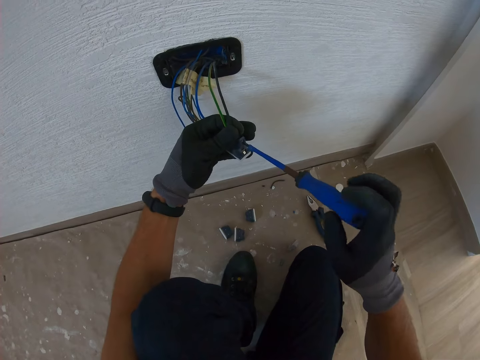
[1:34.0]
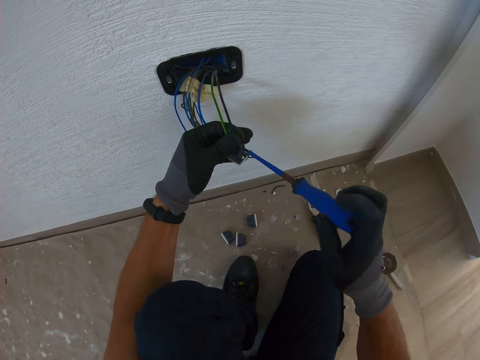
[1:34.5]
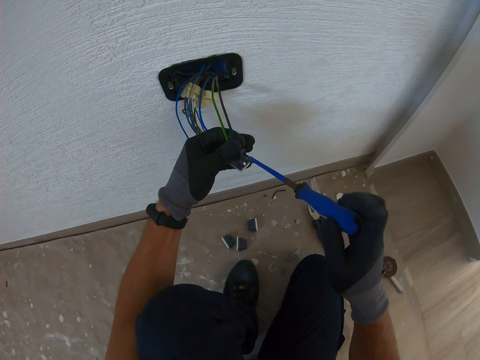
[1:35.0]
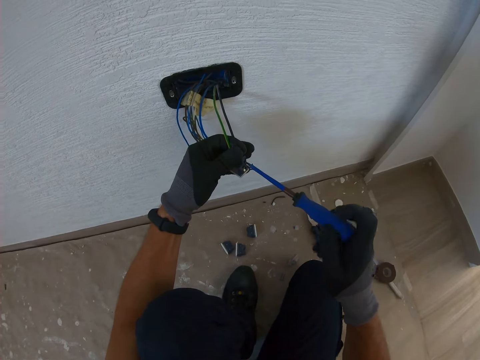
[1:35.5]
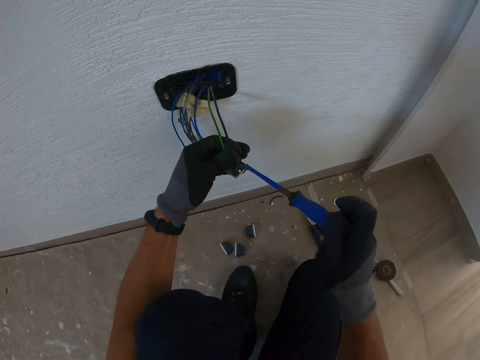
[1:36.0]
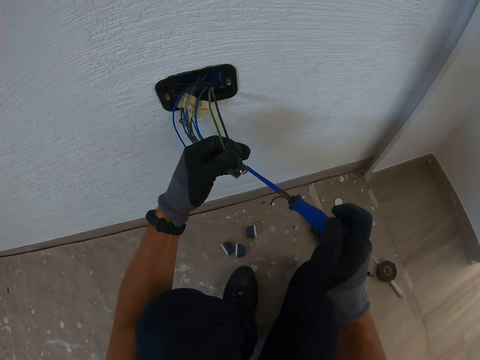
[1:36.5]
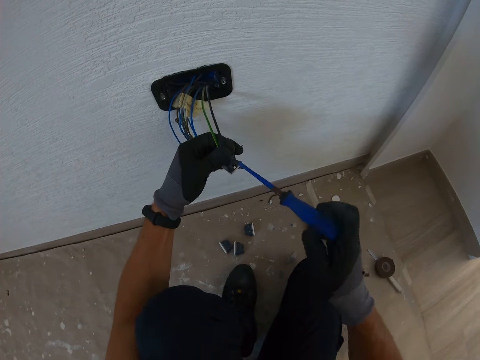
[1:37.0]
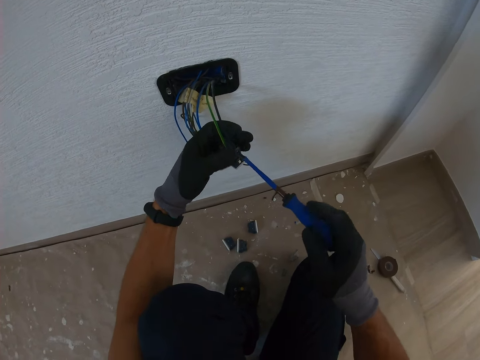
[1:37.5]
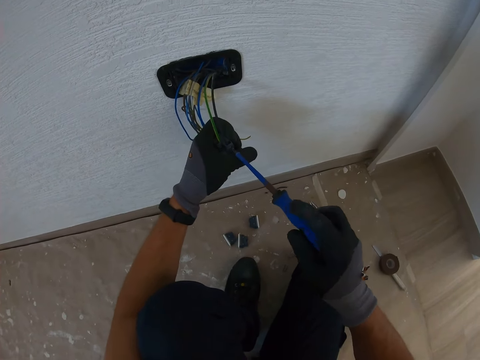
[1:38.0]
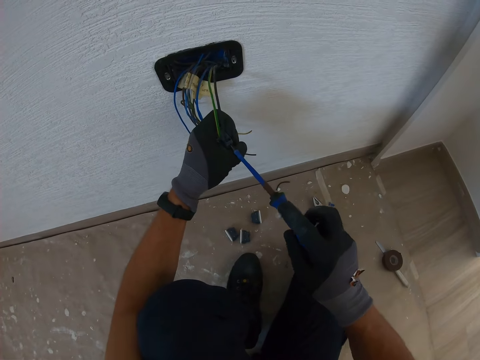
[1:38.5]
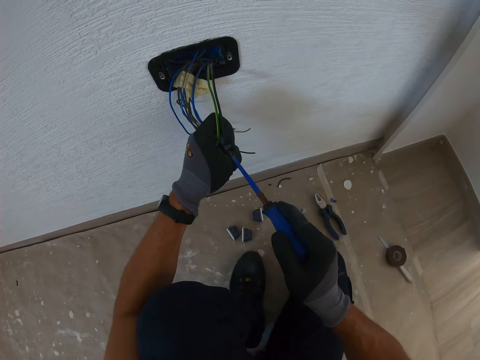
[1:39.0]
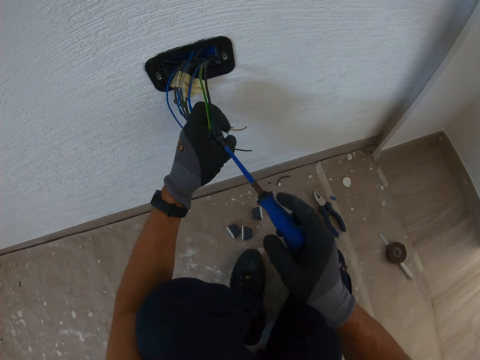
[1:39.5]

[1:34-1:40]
The camera wearer fixes a wire on the fuse with a screwdriver. They screw the screw in something with the screwdriver.

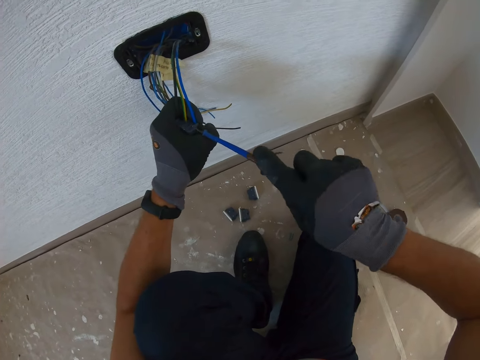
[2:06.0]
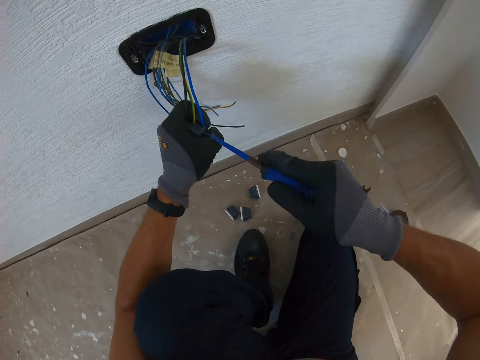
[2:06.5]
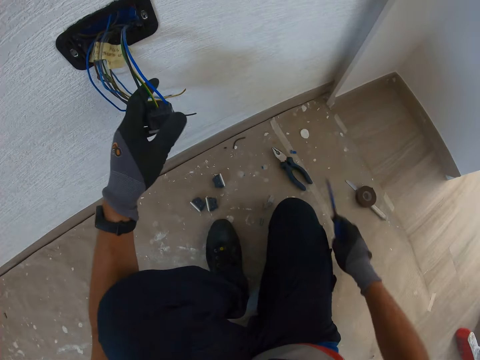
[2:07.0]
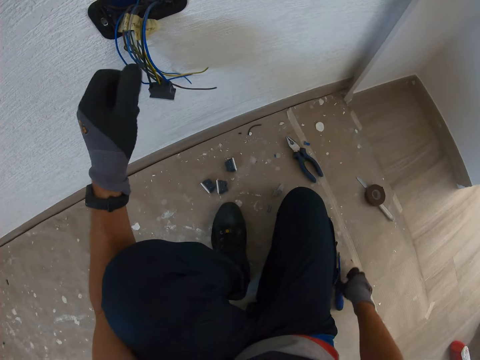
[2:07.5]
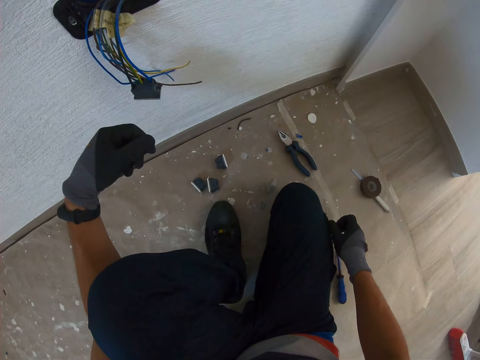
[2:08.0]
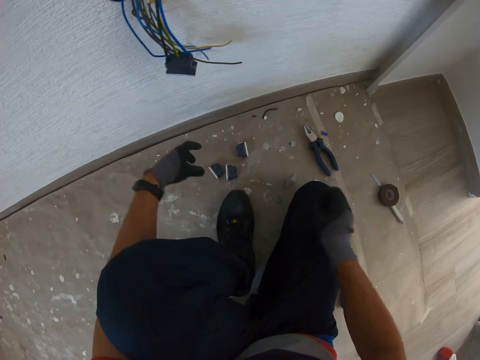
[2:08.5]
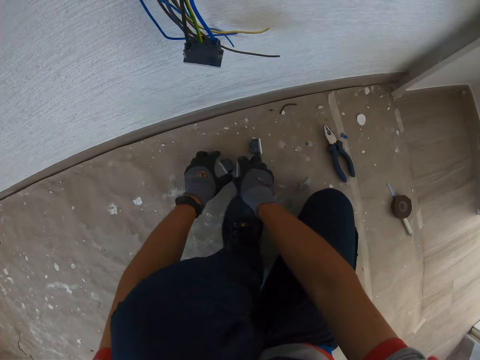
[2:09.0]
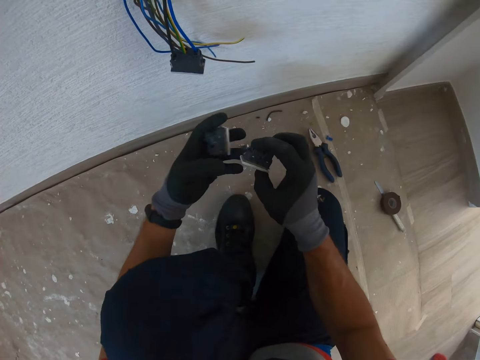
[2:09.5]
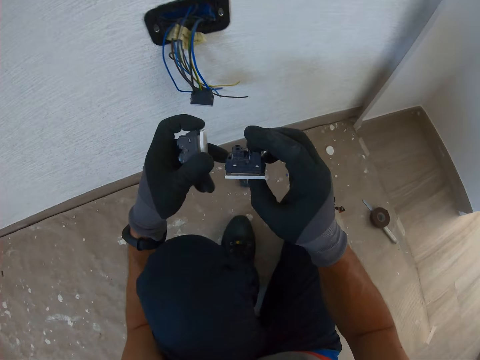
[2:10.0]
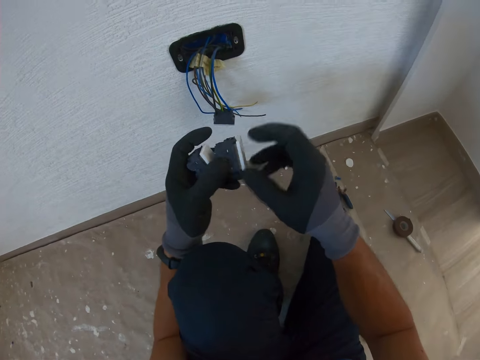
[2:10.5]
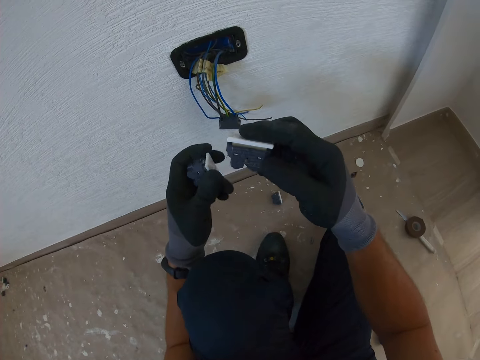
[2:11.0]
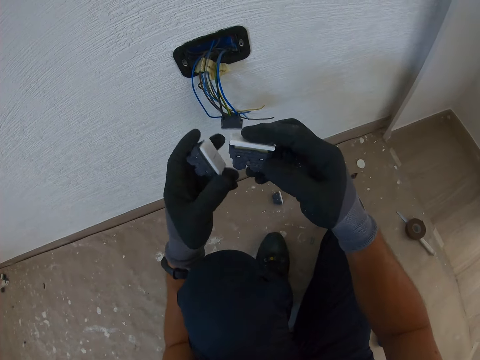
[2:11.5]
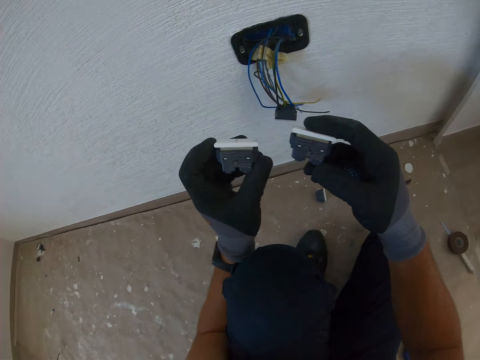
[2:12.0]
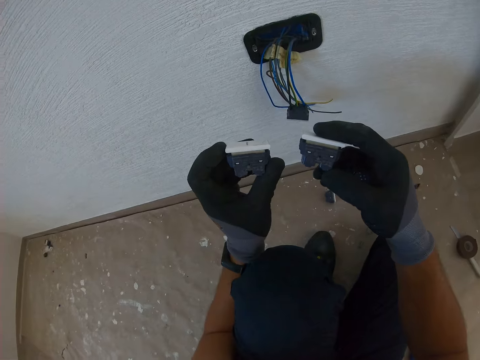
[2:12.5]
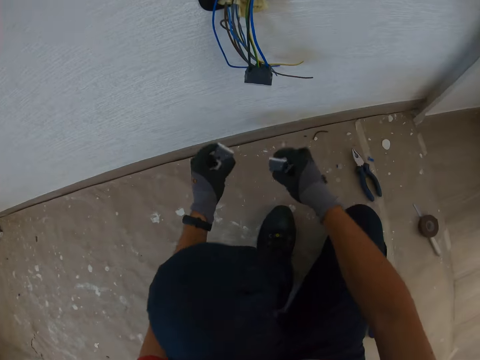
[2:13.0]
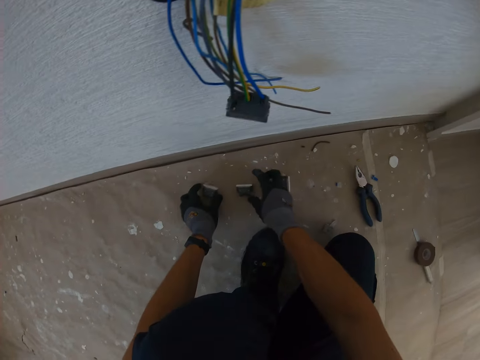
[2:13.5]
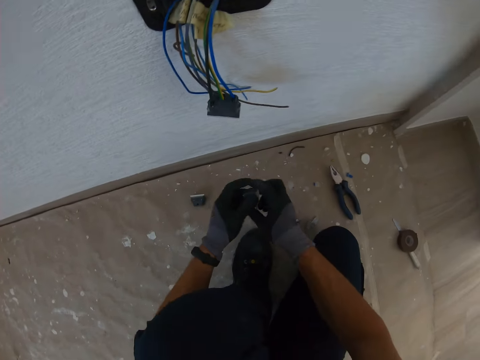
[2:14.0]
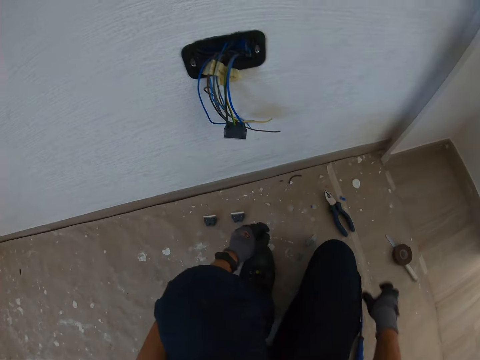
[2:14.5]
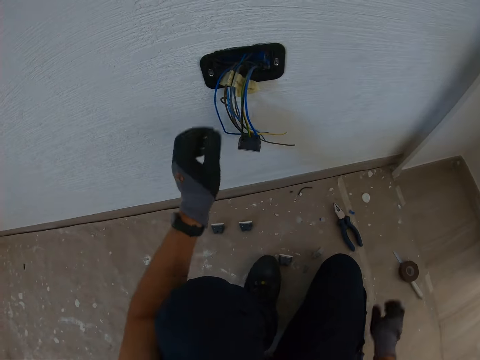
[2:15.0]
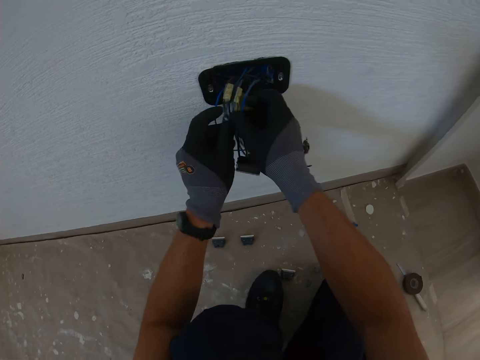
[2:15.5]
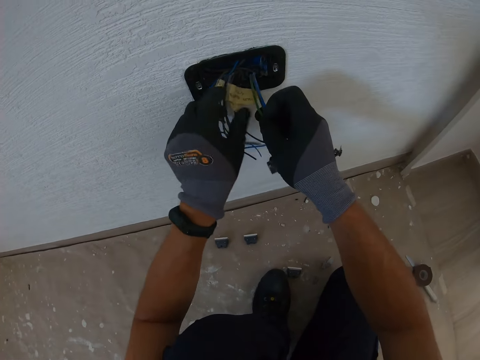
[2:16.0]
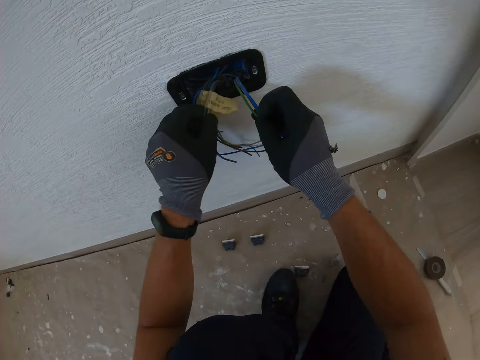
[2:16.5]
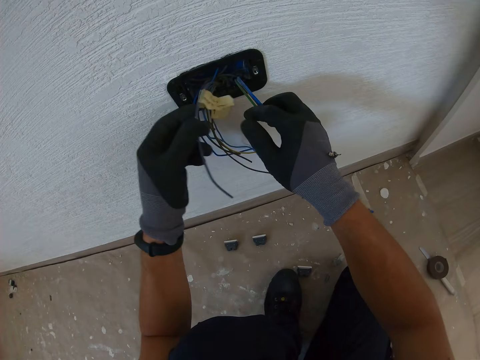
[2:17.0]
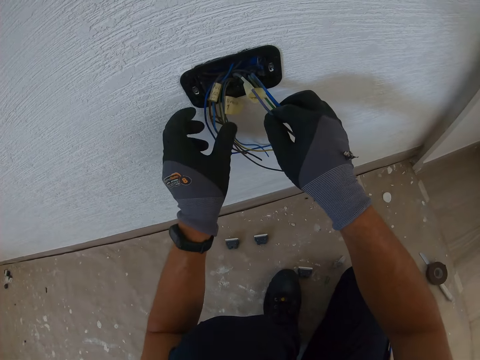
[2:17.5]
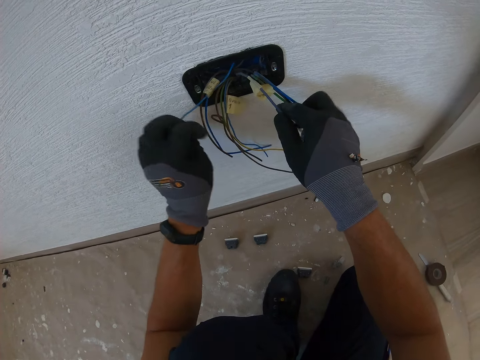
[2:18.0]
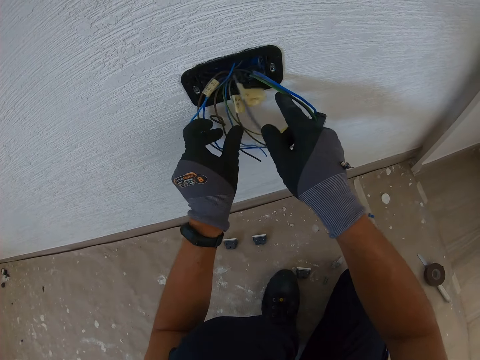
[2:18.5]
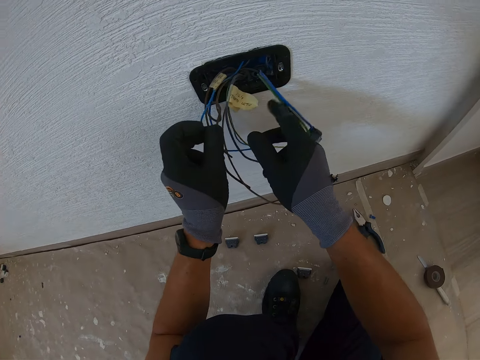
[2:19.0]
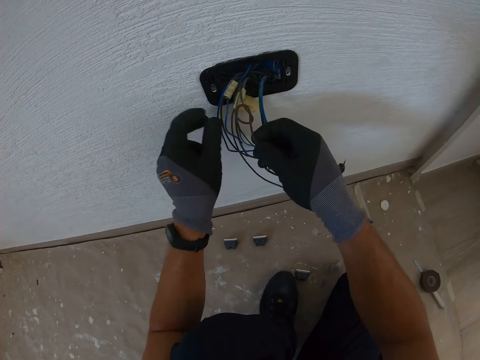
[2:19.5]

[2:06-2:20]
The camera wearer places the screwdriver on the floor. He picks up fuses from the floor. He stares at the fuses. He places down the fuses. He picks up a fuse. He places down the fuse. He aligns wires with his hand. He selects the electric wires with his hands.

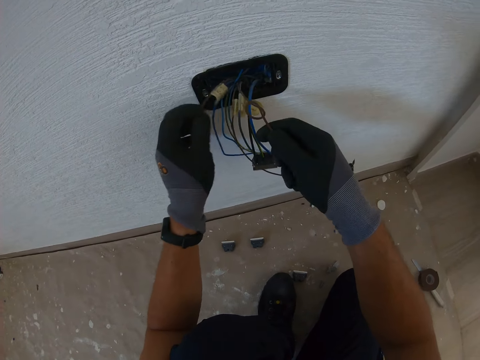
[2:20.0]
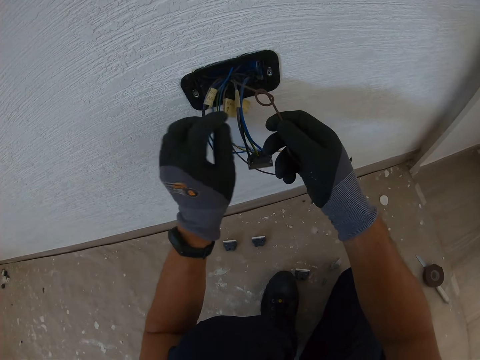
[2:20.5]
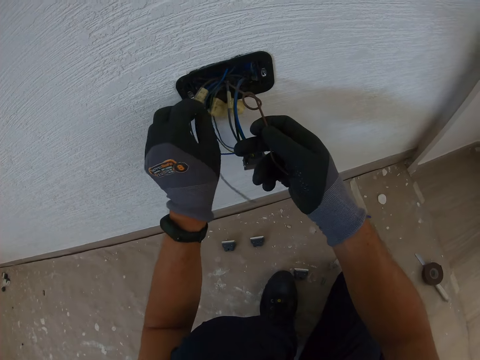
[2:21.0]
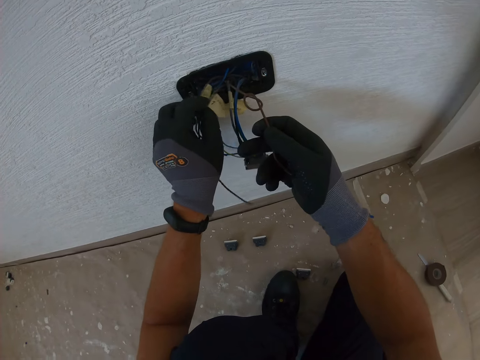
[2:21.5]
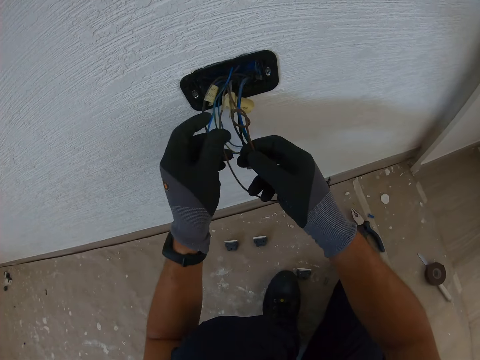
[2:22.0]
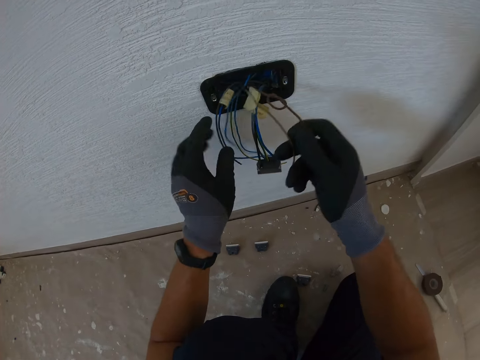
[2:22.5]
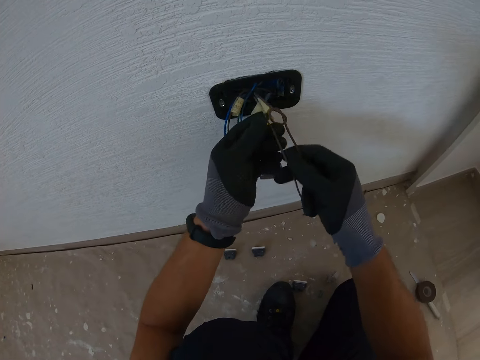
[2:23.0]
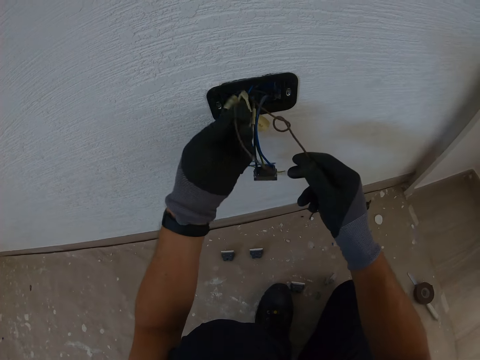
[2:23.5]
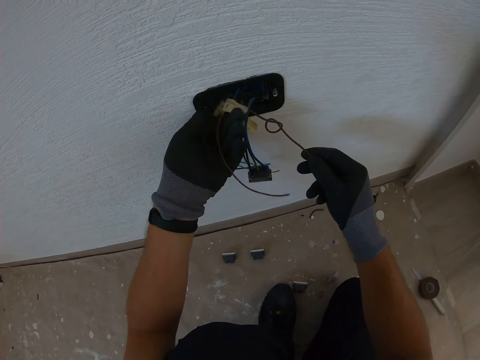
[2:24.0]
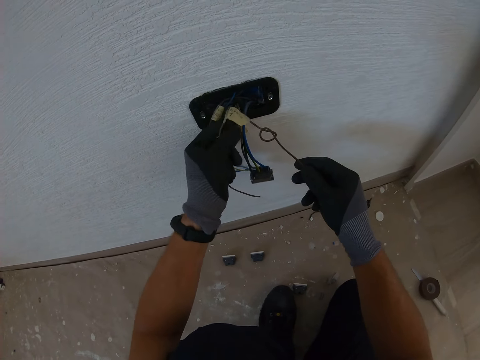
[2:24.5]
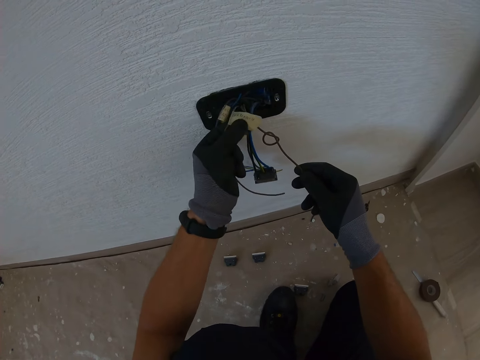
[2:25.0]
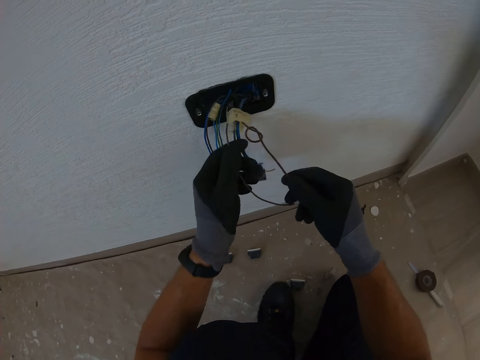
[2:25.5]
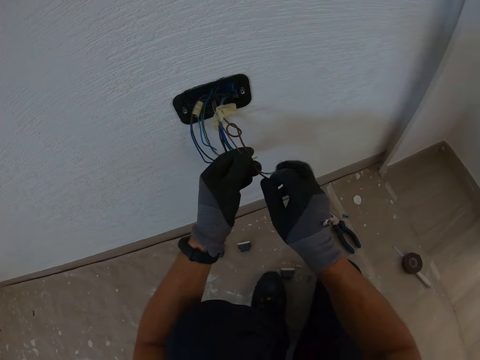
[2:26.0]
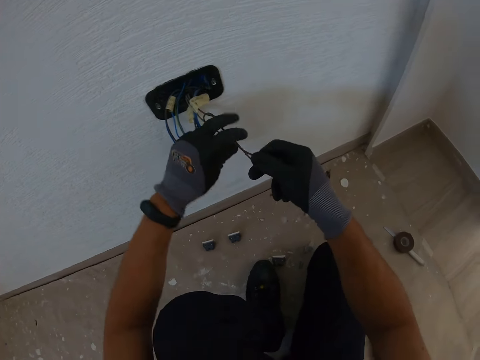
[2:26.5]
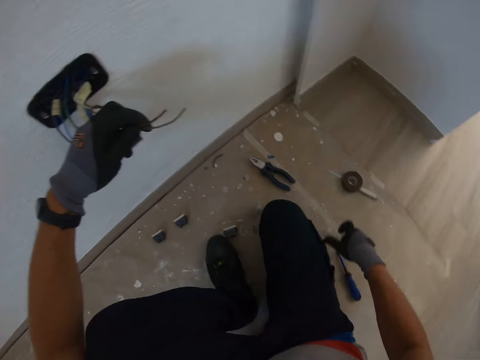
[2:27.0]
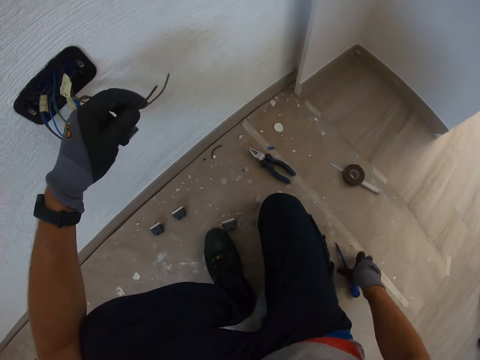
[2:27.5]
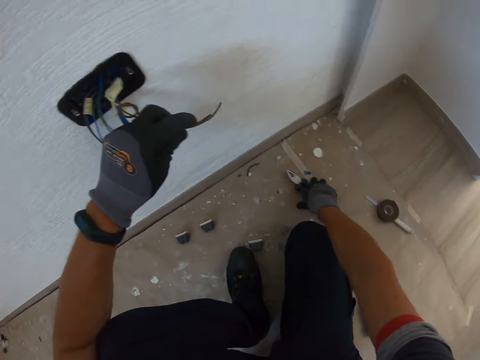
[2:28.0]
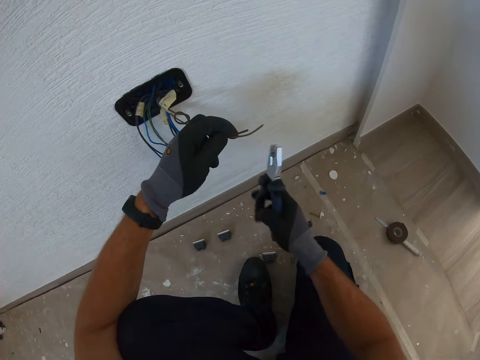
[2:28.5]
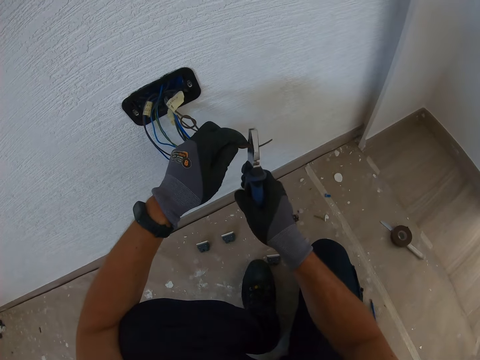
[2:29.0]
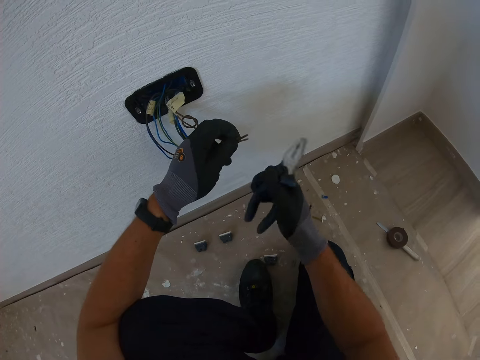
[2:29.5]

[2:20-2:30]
The camera wearer picks up the pliers on the floor. They cut a wire with the pliers.
